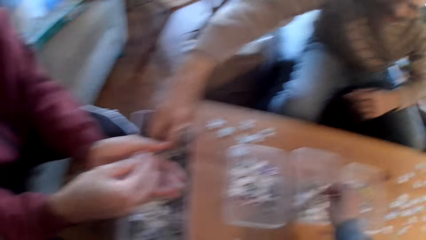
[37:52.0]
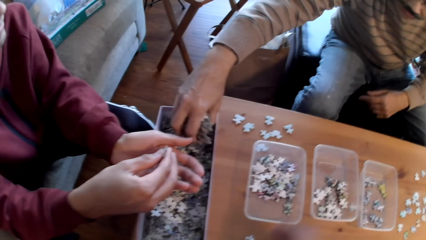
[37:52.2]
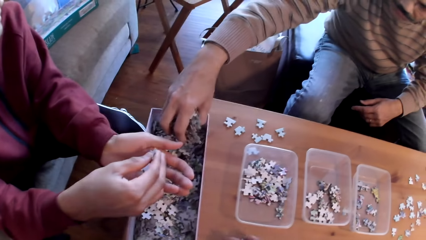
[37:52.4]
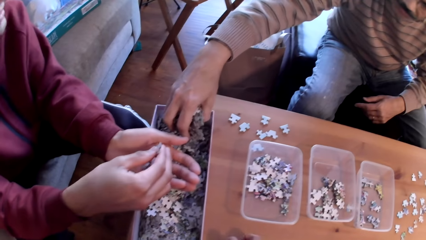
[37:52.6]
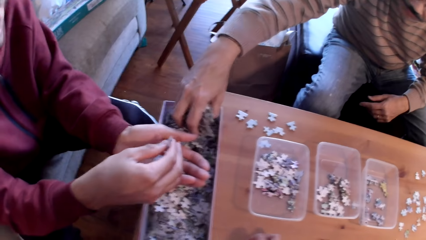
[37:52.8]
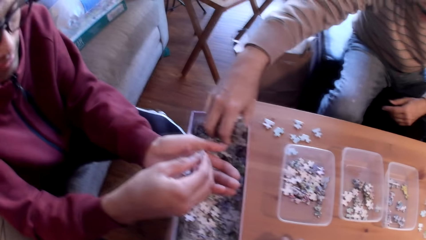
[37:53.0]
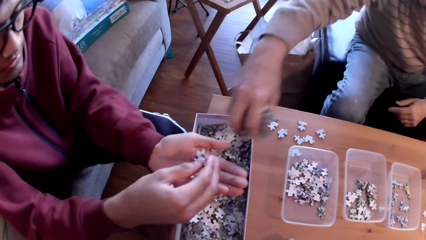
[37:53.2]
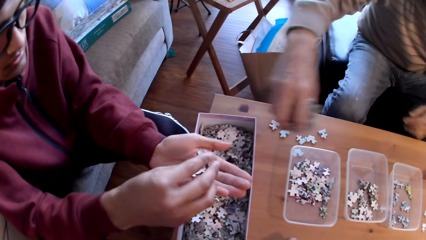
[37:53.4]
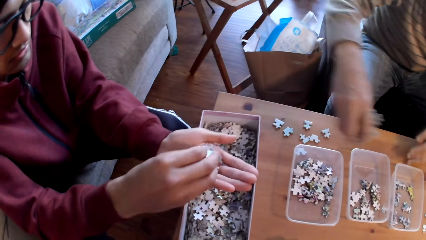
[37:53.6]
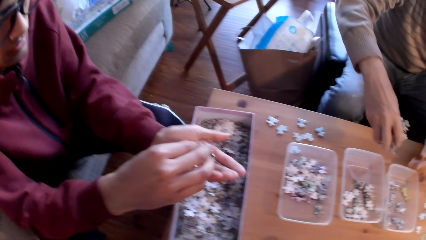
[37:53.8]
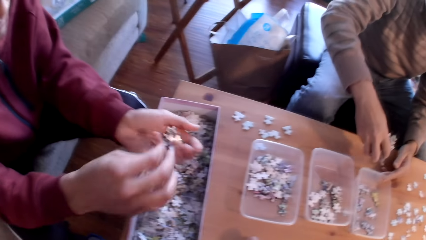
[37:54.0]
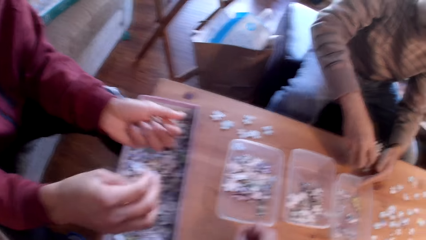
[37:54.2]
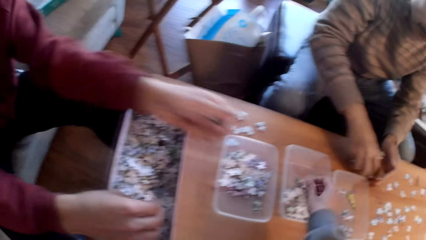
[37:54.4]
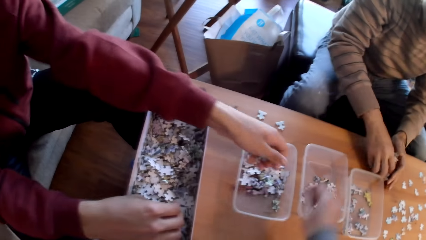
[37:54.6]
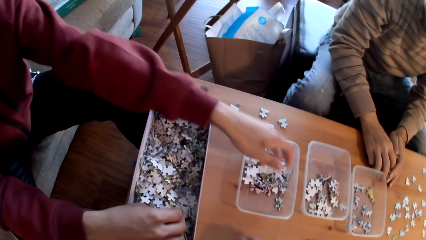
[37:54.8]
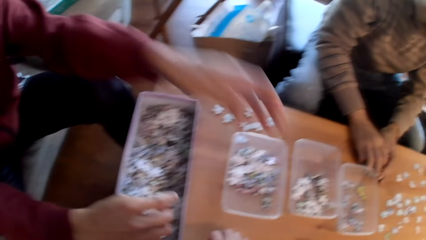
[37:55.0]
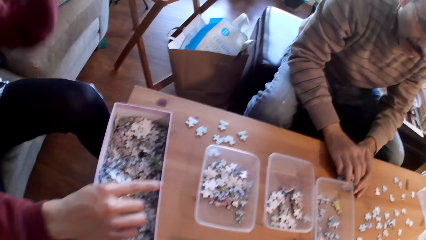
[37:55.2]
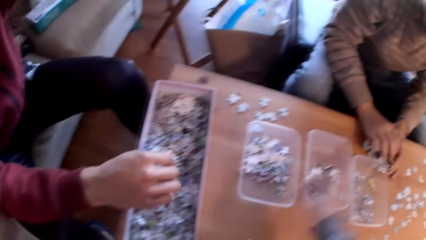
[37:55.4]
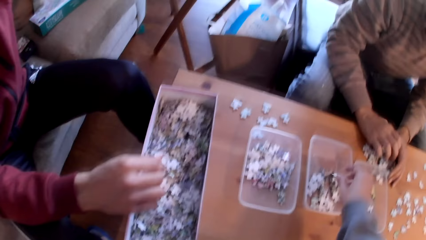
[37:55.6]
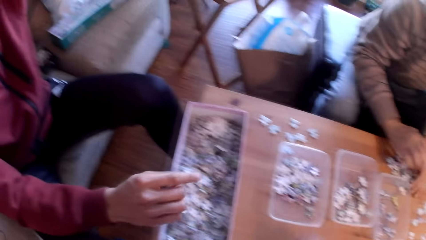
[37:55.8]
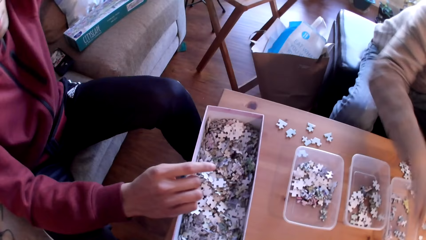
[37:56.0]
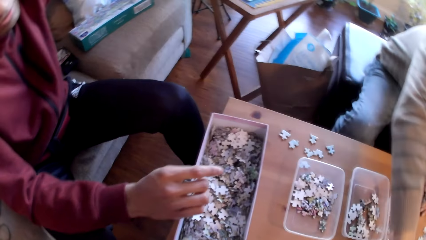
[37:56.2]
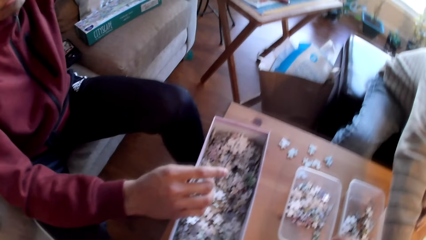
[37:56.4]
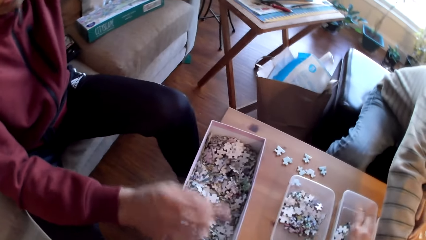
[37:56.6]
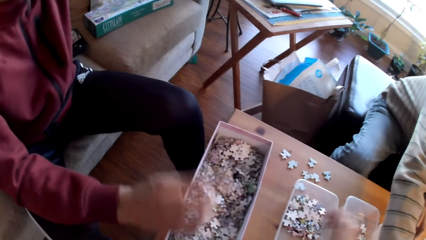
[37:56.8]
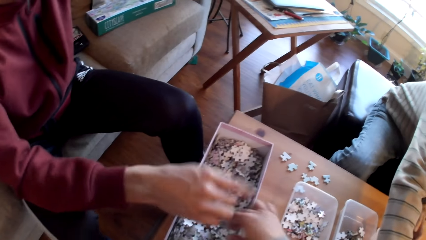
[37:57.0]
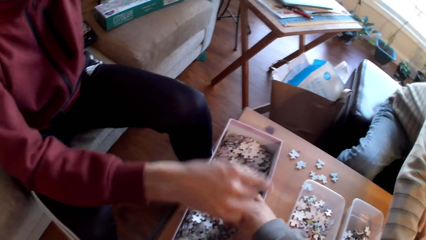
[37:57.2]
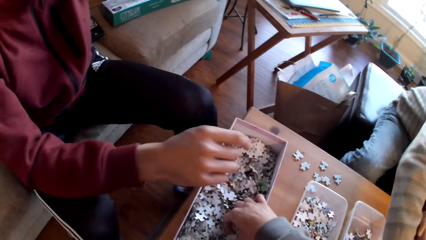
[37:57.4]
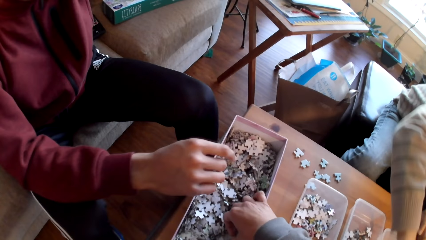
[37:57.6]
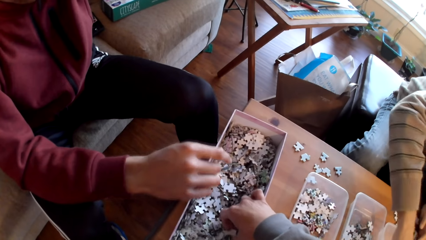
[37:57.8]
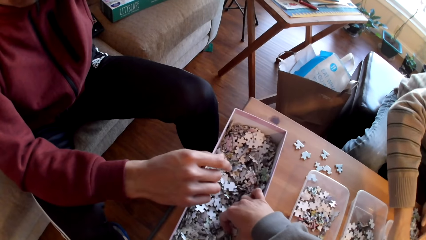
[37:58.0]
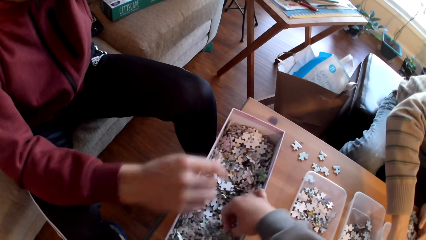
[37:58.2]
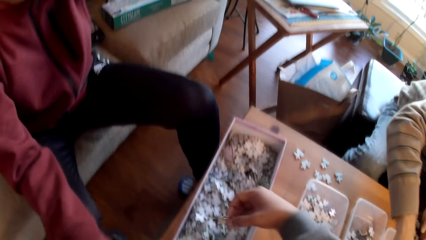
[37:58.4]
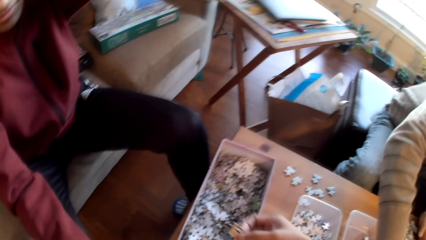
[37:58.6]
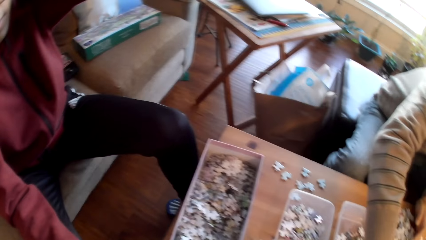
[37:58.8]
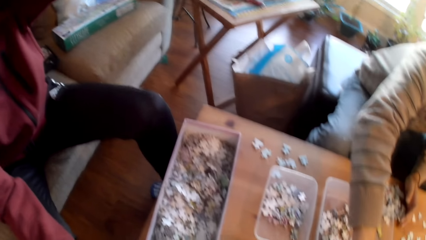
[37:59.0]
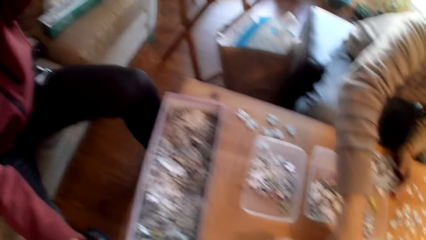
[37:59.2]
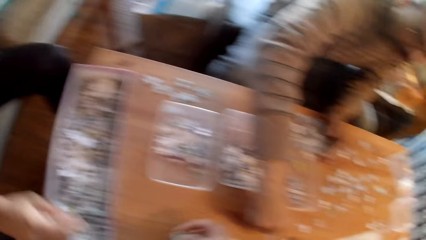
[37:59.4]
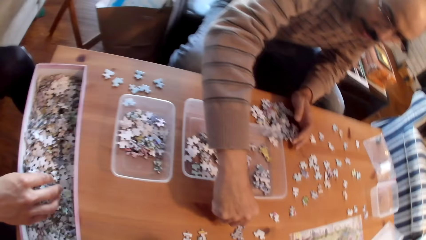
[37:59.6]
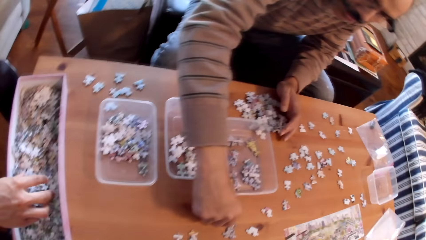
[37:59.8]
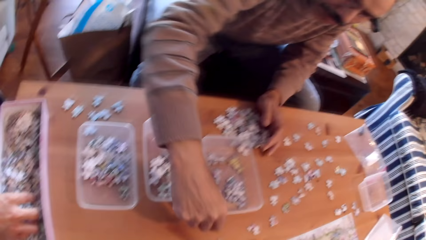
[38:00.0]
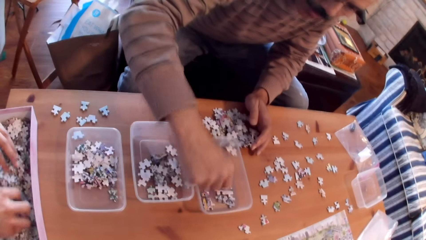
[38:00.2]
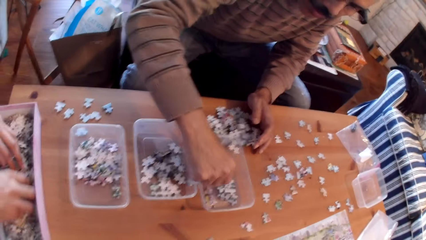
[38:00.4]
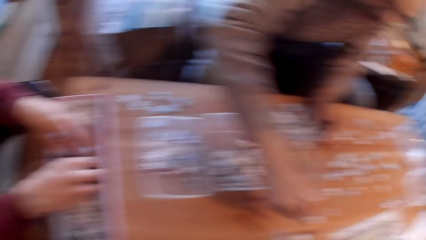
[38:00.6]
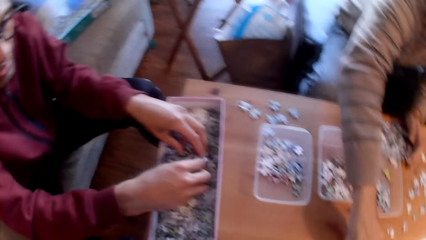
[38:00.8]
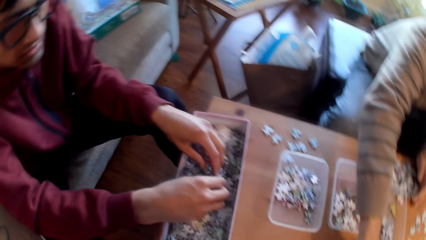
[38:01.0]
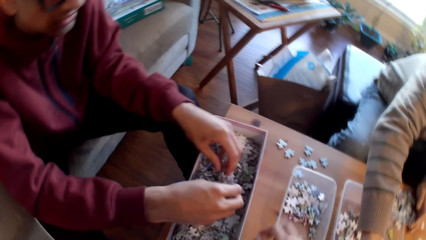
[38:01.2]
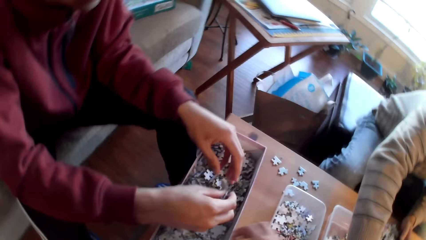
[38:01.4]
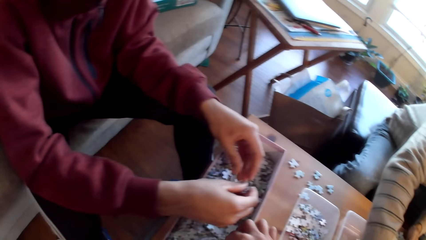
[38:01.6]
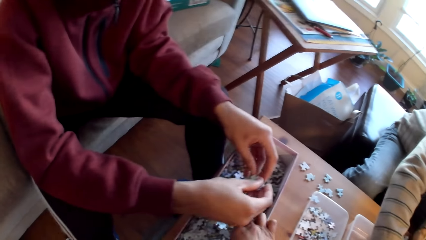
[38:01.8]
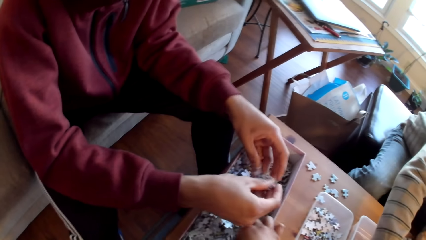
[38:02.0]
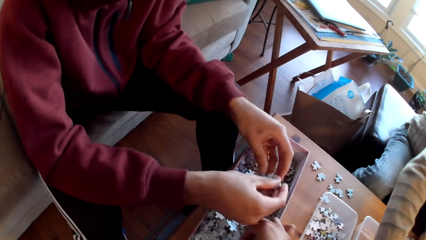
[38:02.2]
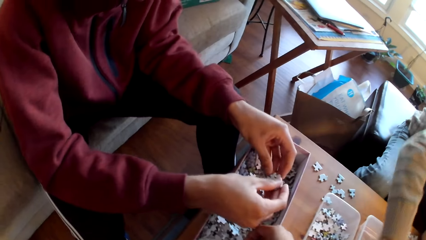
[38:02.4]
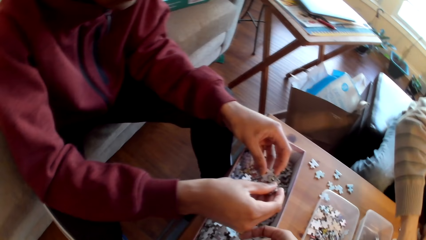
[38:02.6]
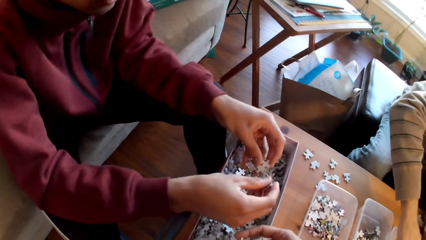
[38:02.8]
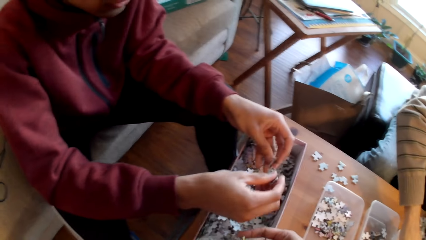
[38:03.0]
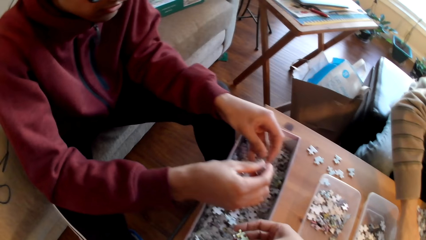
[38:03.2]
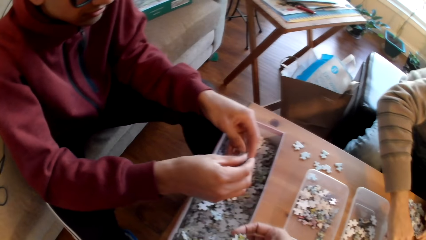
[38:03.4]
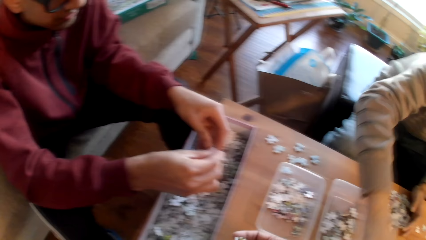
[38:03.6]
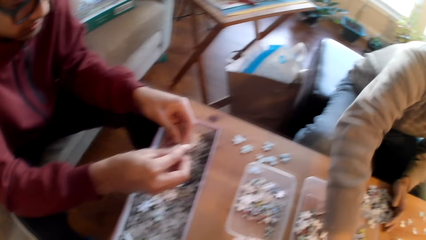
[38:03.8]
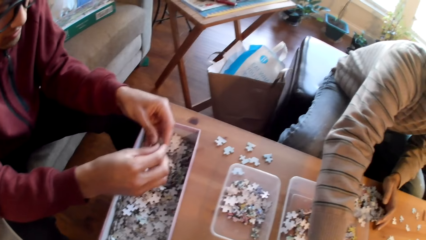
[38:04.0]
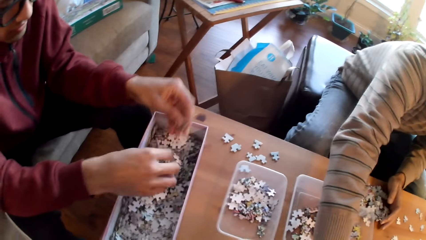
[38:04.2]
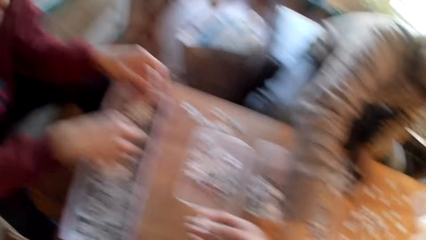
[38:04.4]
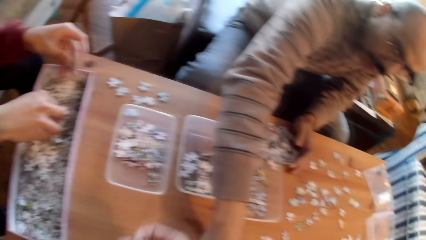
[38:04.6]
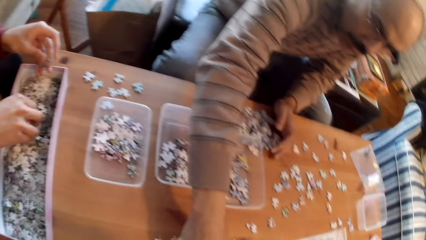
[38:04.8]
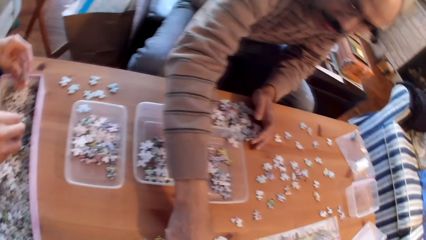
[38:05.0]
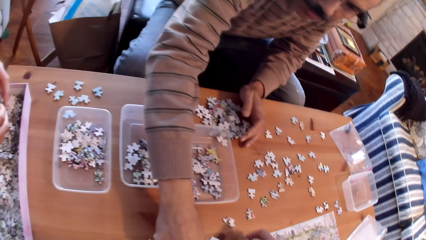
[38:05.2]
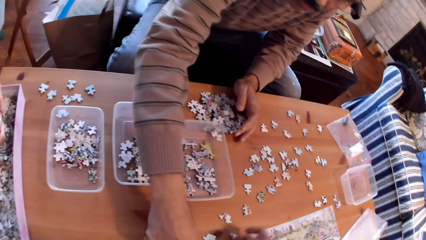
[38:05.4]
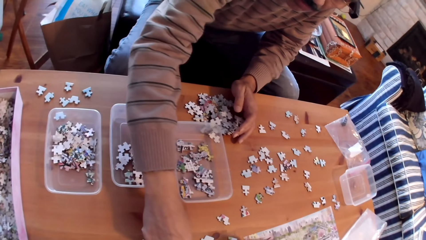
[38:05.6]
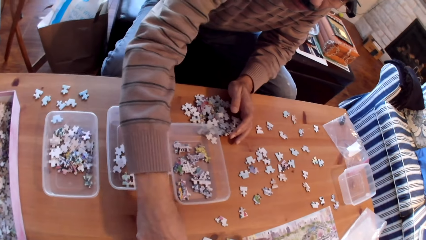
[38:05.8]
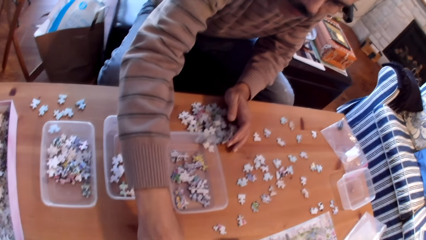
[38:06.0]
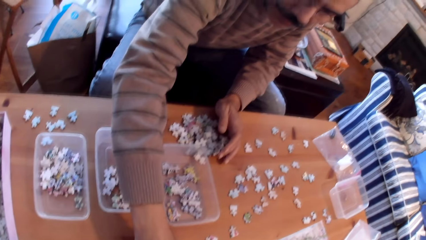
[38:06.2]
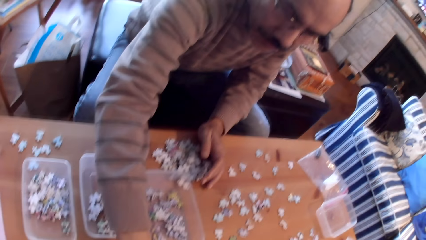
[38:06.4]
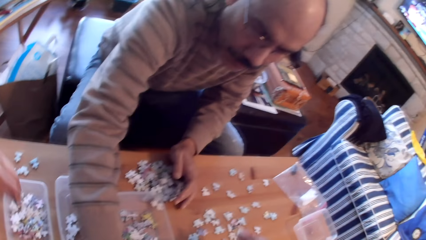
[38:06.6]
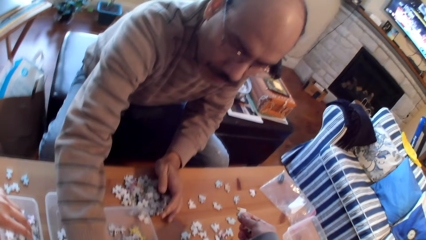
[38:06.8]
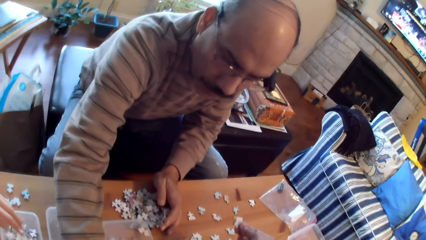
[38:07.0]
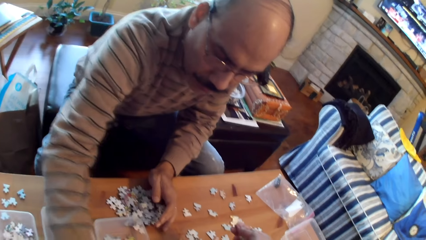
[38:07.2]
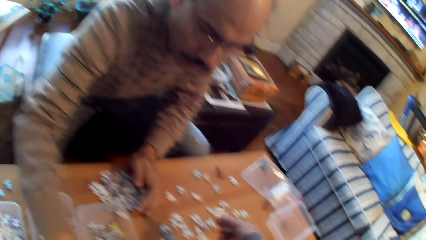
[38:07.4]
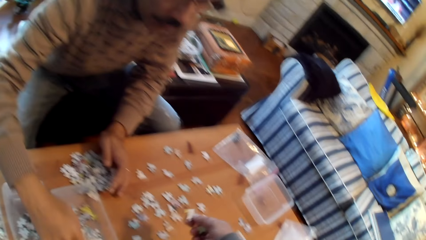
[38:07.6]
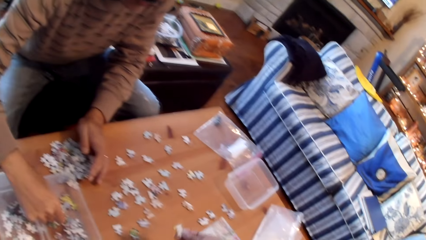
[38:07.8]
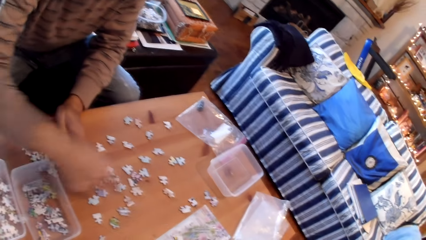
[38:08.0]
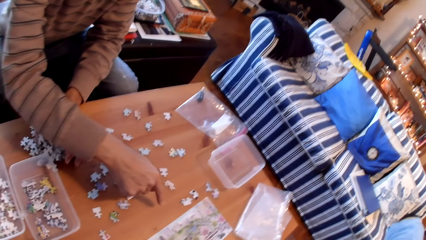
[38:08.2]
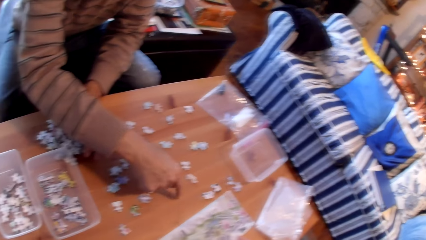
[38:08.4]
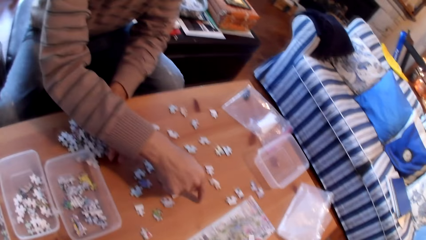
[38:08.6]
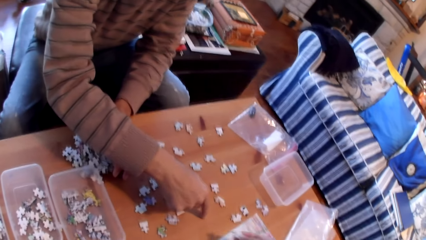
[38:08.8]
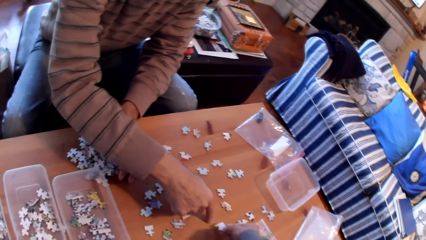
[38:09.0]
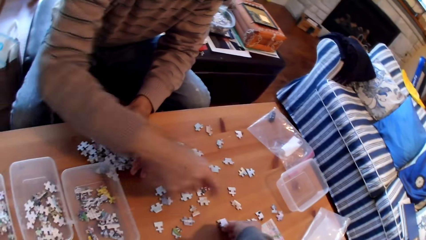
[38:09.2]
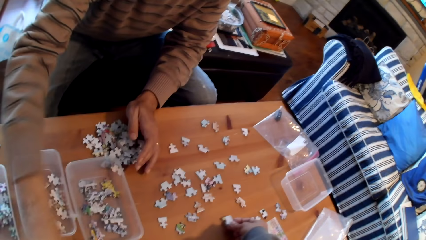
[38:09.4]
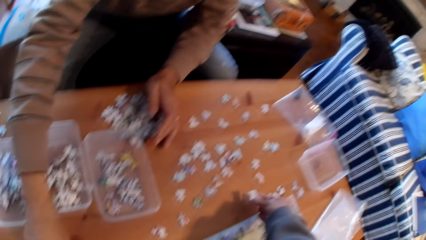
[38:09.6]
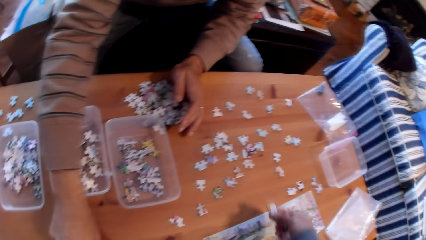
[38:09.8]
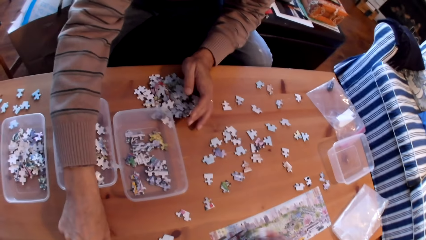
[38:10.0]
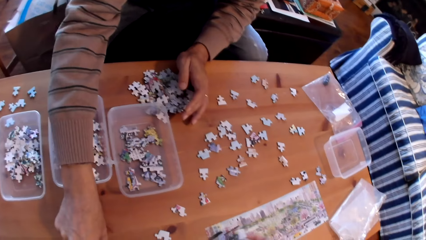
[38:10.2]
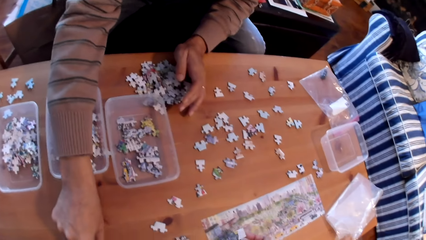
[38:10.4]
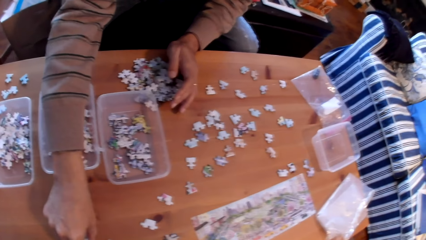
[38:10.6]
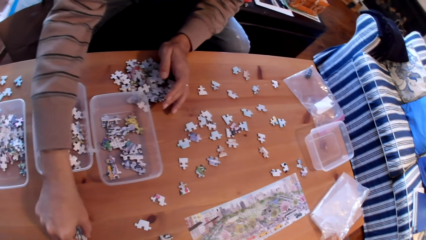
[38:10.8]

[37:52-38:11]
A man places puzzle pieces on the table. Another man arranges cards. The camera wearer picks puzzle pieces from the box. The first man sorts puzzle pieces on the table. The camera wearer converses with the first man. The other man collects cards. The first man sorts puzzle pieces on the table.
